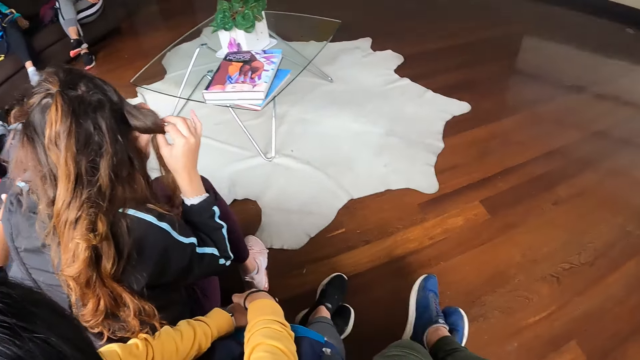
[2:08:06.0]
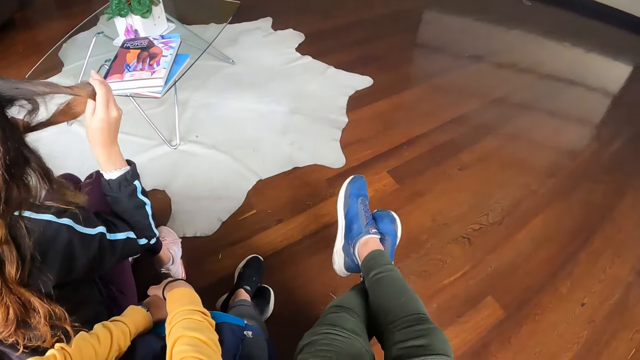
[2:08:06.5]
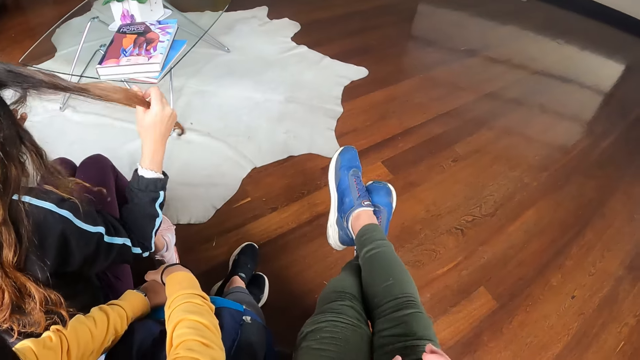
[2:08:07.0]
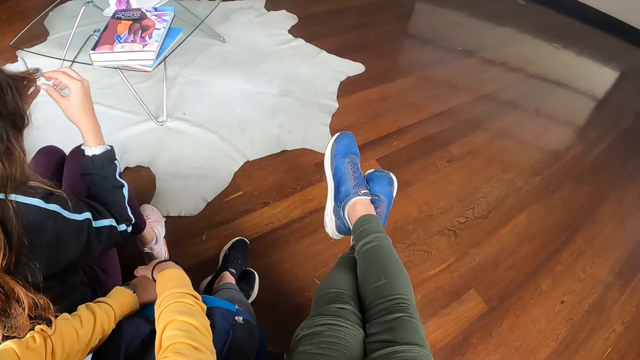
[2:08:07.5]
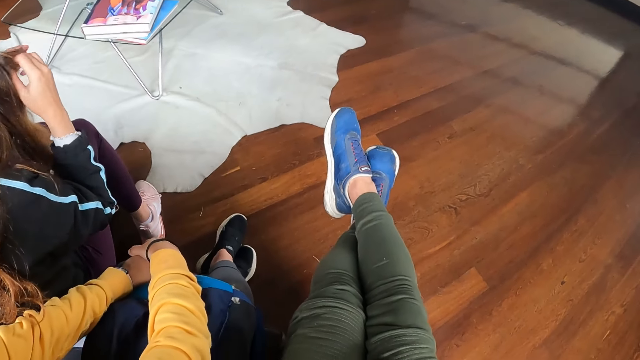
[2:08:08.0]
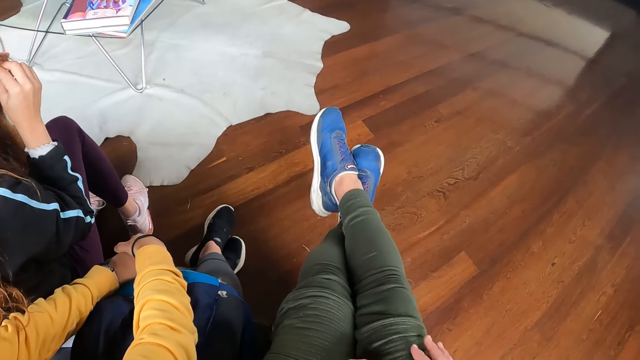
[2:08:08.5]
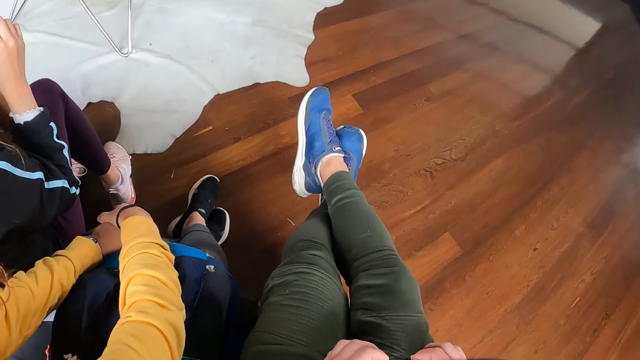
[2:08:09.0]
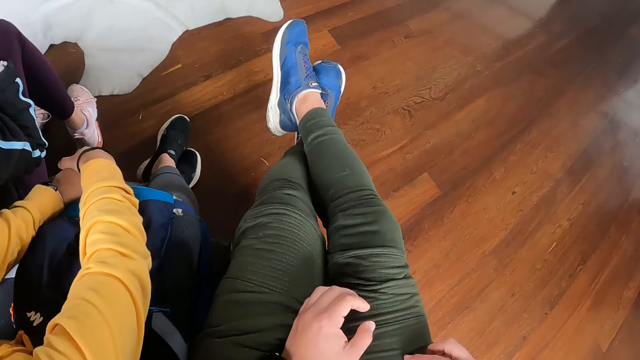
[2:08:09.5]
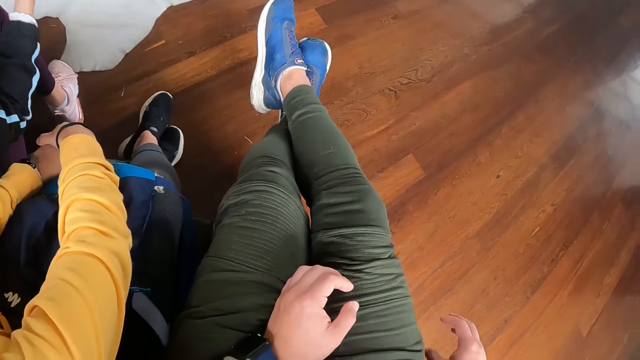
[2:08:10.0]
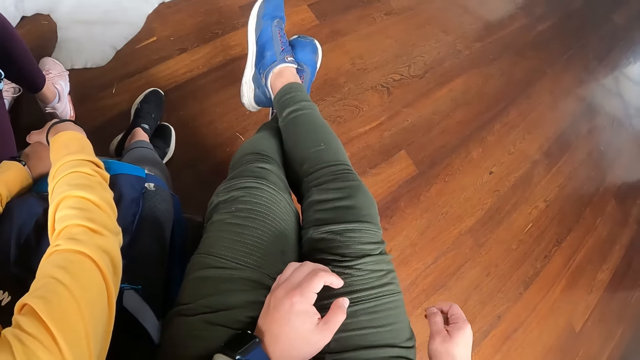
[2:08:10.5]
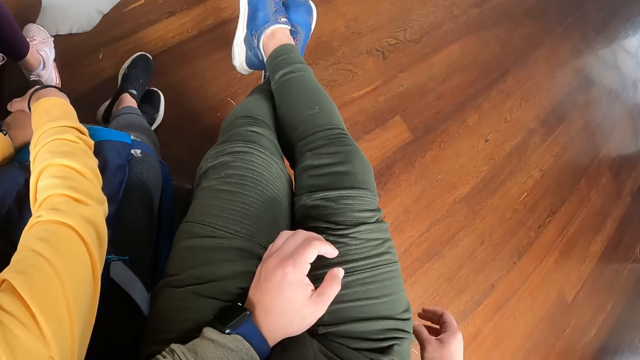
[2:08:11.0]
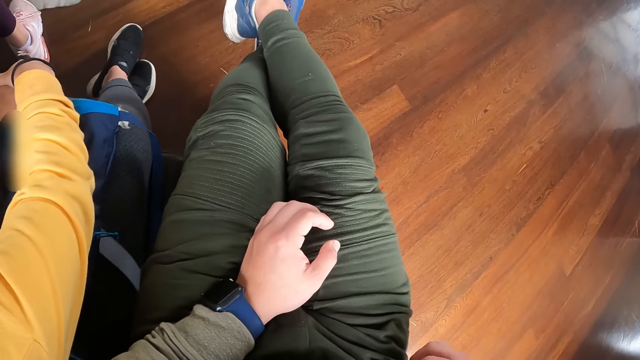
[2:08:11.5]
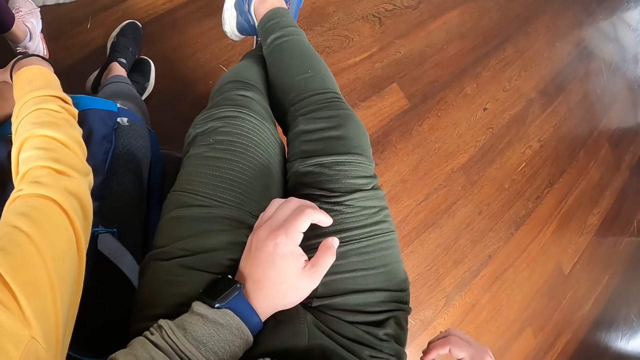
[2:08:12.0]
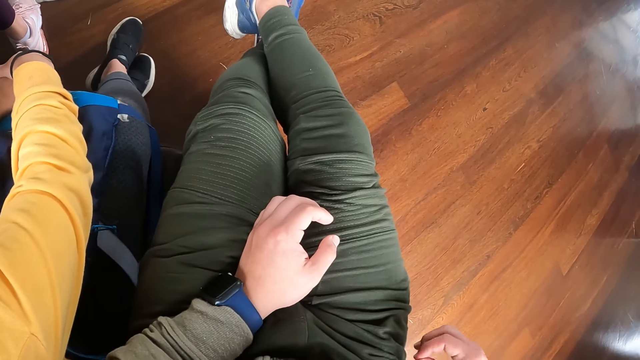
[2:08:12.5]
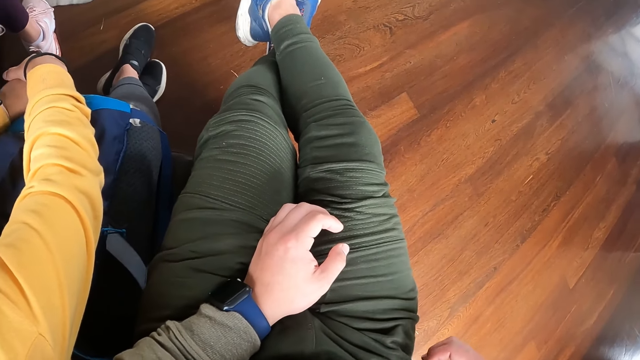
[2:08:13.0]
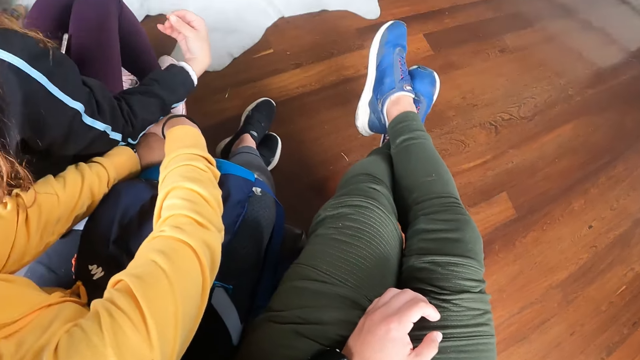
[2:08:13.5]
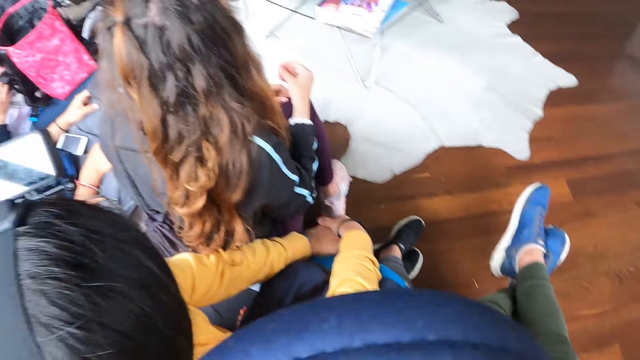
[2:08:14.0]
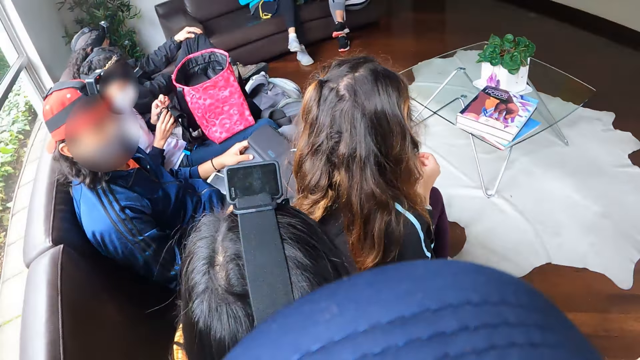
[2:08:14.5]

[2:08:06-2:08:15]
A woman puts down a water bottle on a sofa. Another woman removes the hair band from her hair with her left hand. The second woman pulls her hair. The camera wearer pulls her trouser. She removes pieces of cloth with a hand.

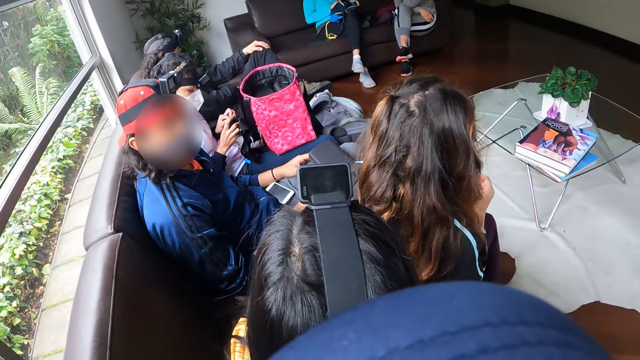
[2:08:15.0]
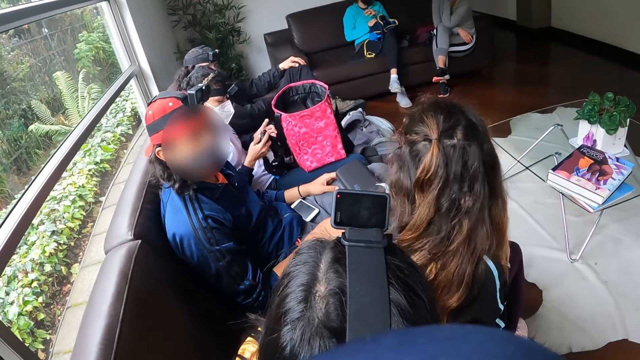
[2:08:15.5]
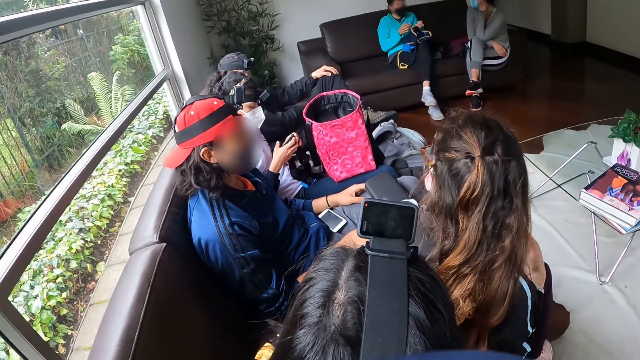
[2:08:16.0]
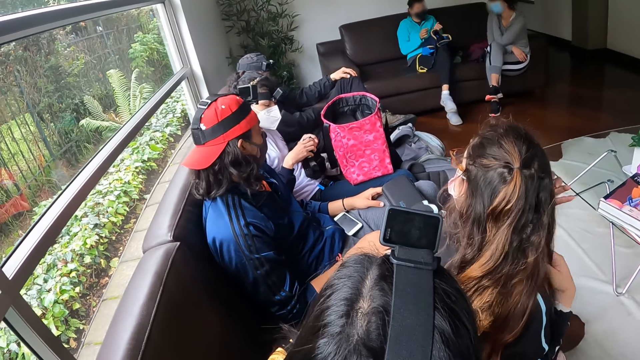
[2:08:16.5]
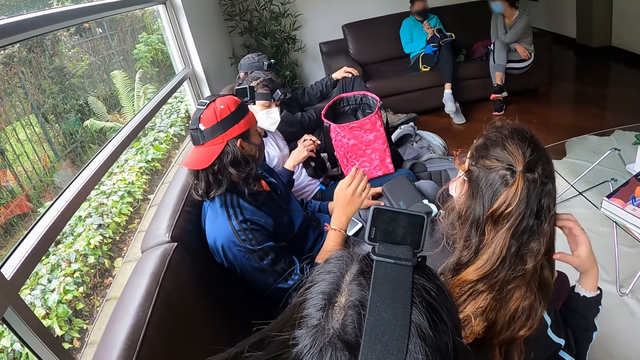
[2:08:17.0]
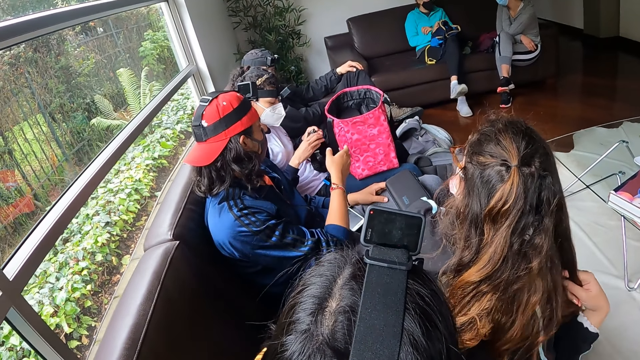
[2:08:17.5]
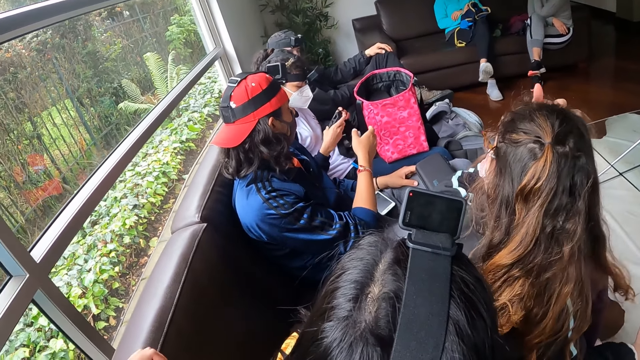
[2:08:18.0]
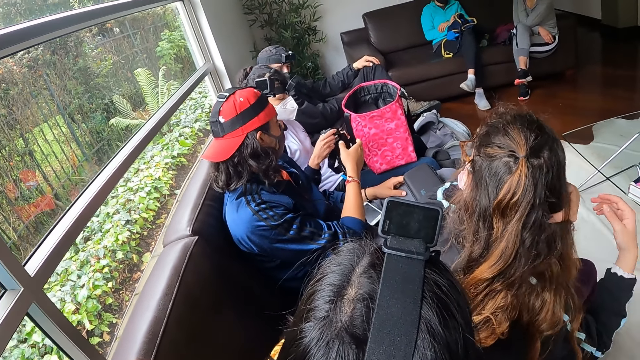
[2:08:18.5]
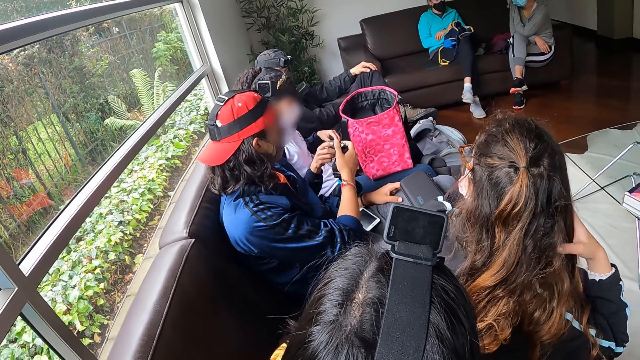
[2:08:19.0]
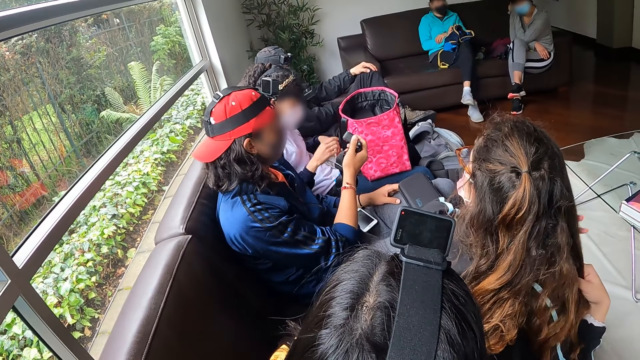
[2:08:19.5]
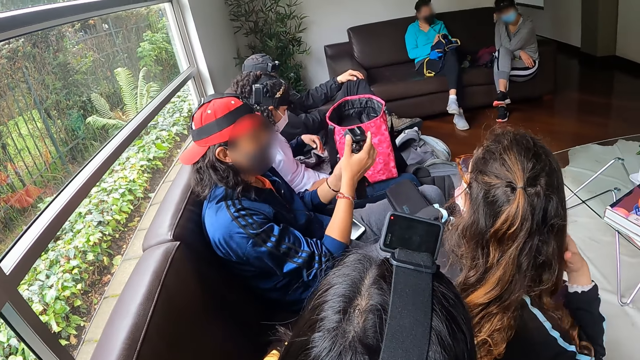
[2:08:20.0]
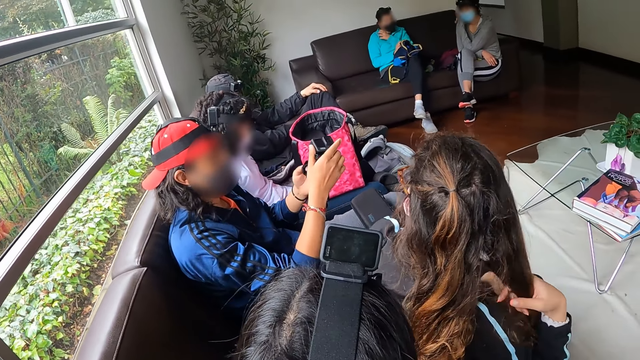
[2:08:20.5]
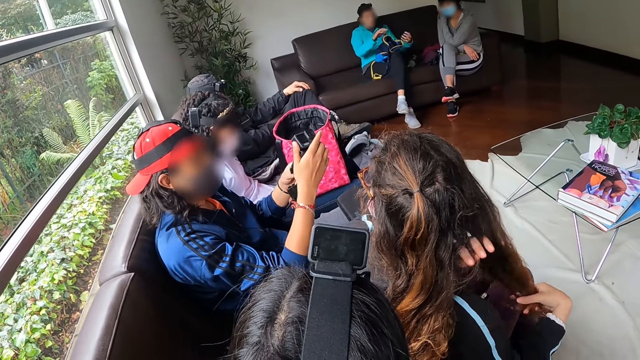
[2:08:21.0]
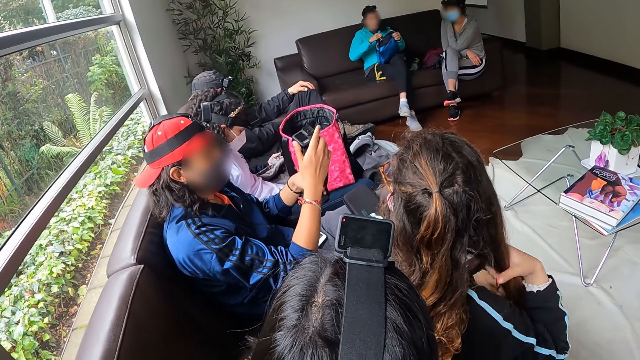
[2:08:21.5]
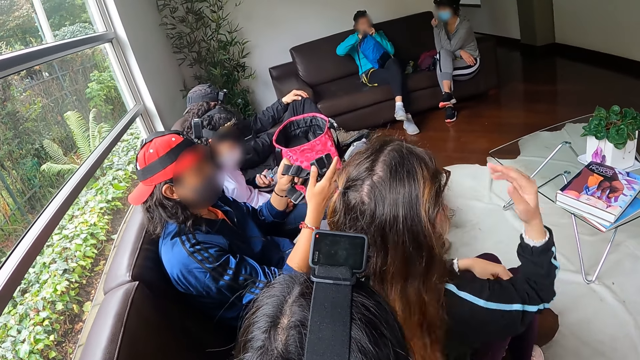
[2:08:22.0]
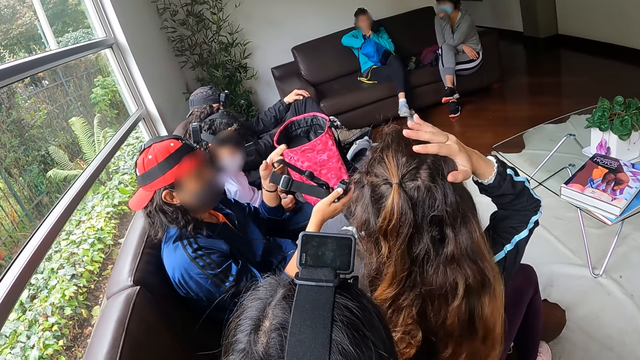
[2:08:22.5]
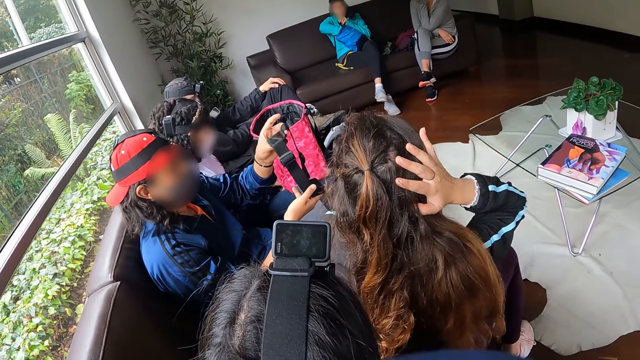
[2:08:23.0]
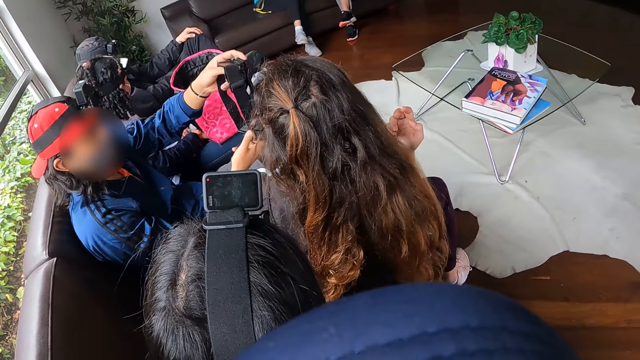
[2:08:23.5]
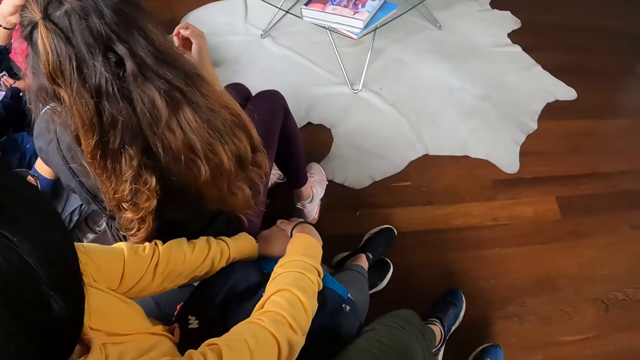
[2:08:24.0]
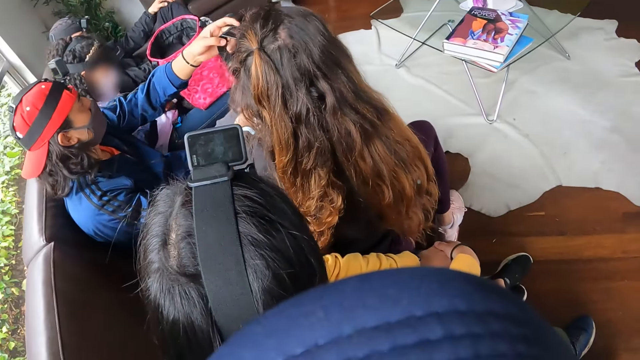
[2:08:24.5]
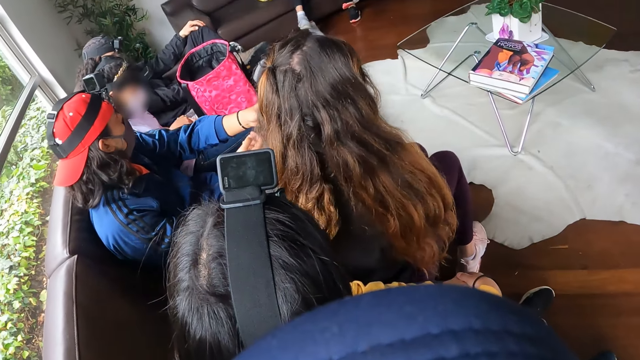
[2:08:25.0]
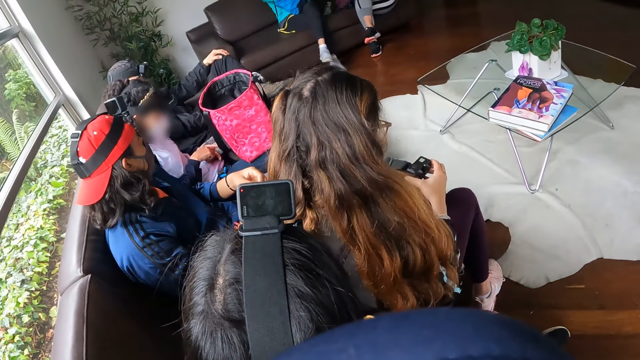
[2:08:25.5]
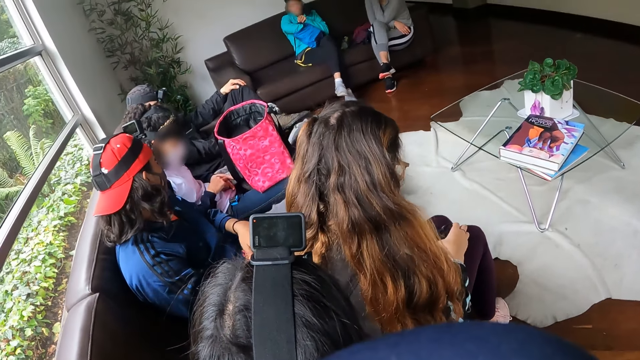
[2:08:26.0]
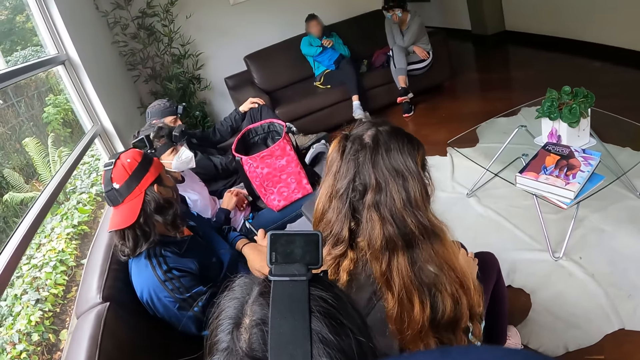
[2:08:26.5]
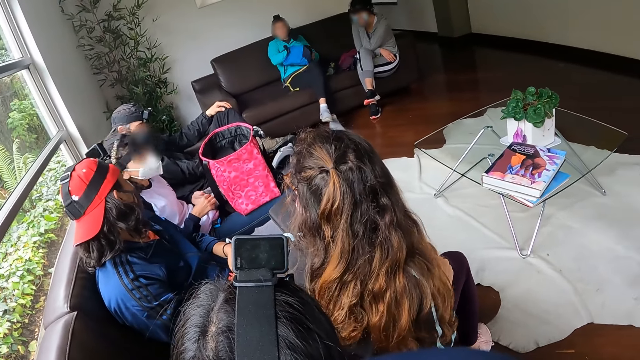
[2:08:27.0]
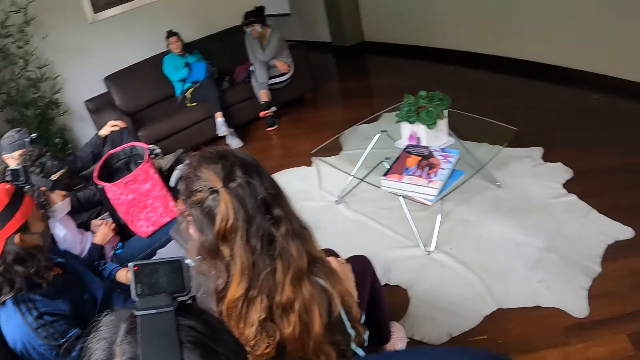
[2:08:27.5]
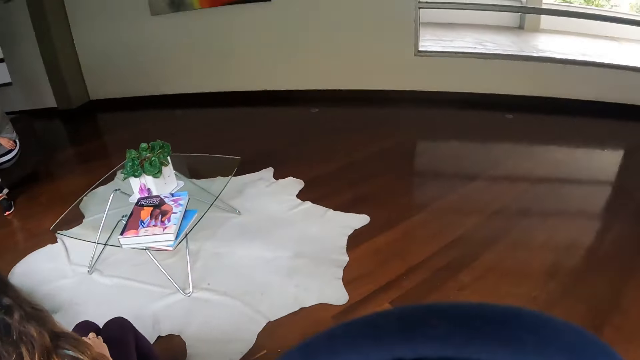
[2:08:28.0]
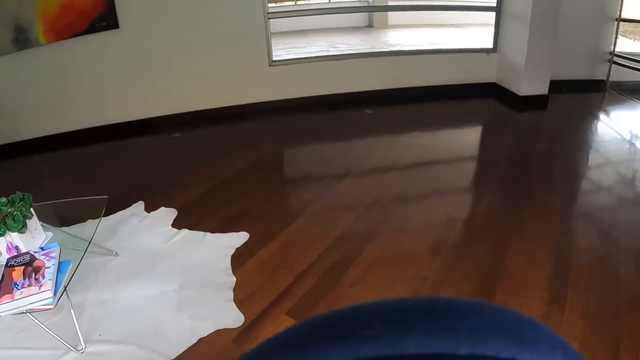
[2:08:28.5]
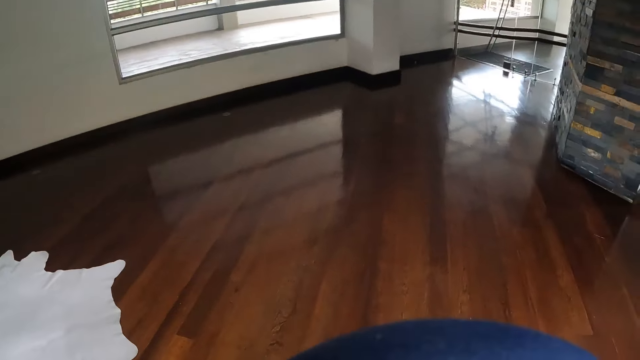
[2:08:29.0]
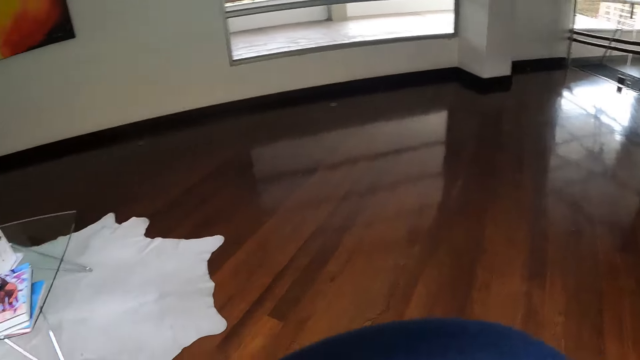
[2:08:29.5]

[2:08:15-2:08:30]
A woman holds a camera with hands. Another woman stretches her hair with both hands. A man interacts with the first woman. The man takes the camera from the first woman's right hand with his right hand. He holds the camera with both hands. The second woman moves a hand on her hair. A woman takes the camera from the man's hands with her left hand. The second woman holds the camera and puts the camera on her lap with both hands. The camera wearer looks around the floor.
